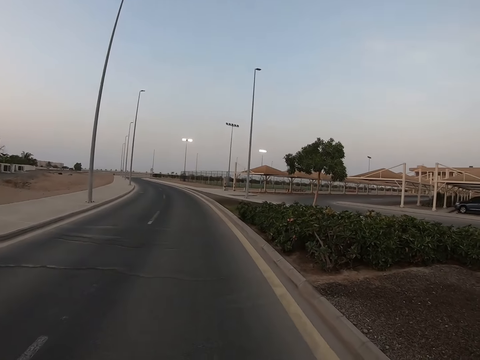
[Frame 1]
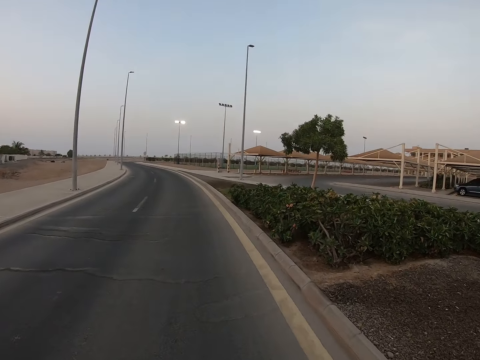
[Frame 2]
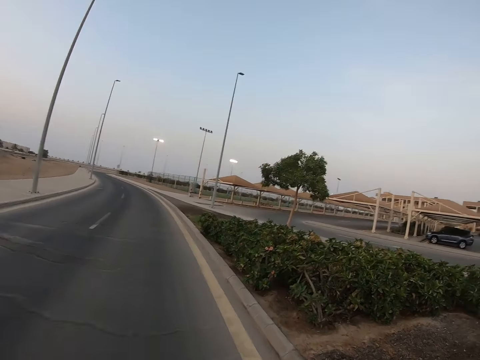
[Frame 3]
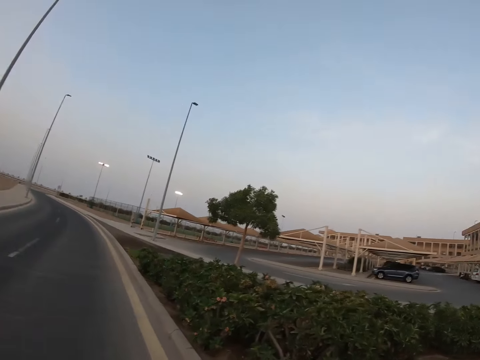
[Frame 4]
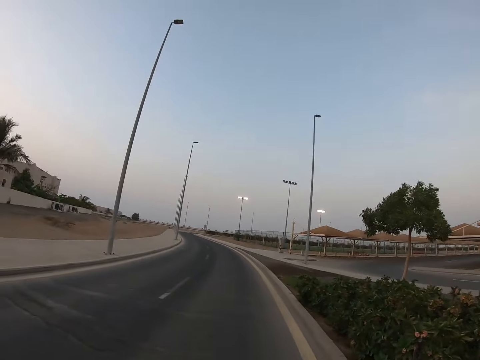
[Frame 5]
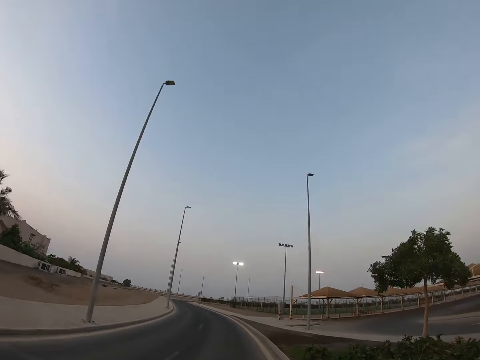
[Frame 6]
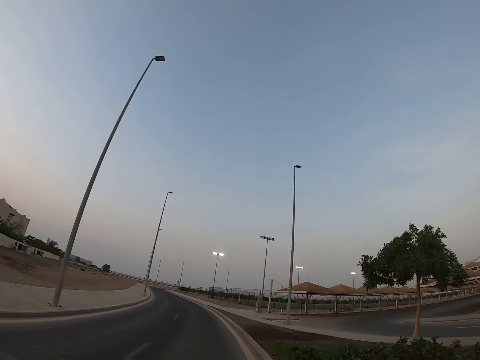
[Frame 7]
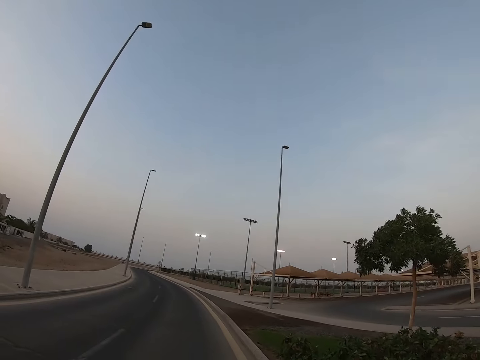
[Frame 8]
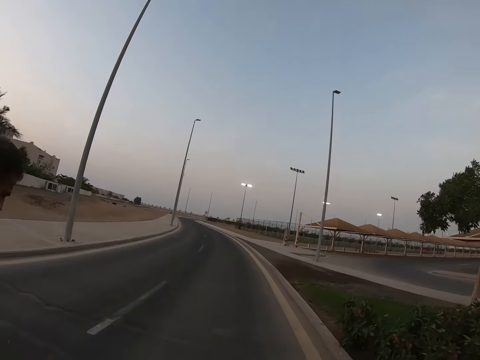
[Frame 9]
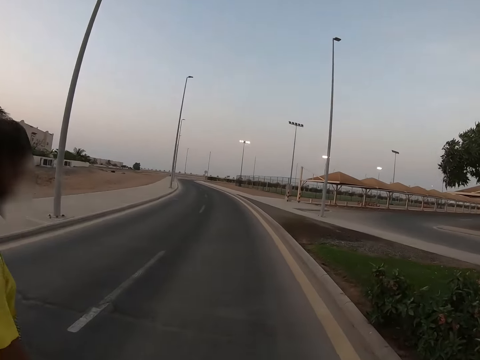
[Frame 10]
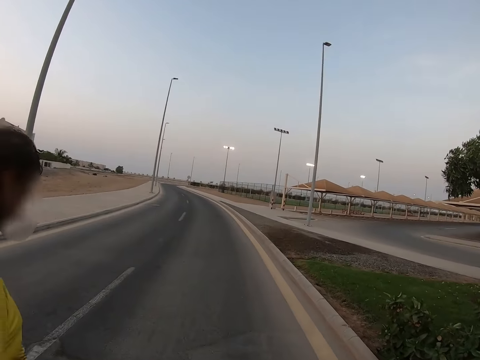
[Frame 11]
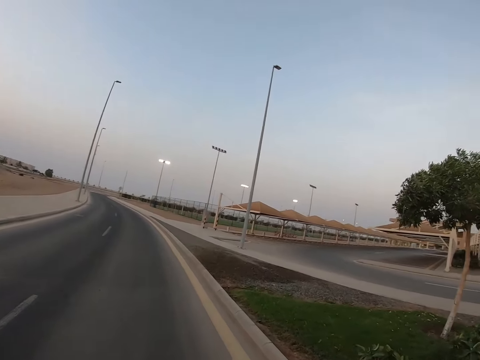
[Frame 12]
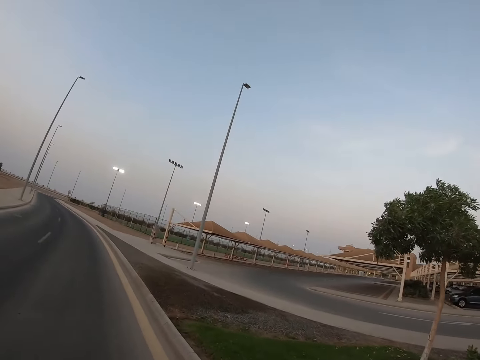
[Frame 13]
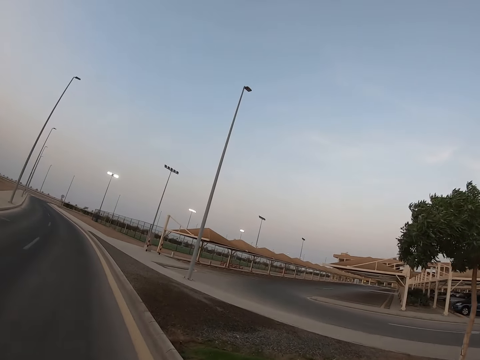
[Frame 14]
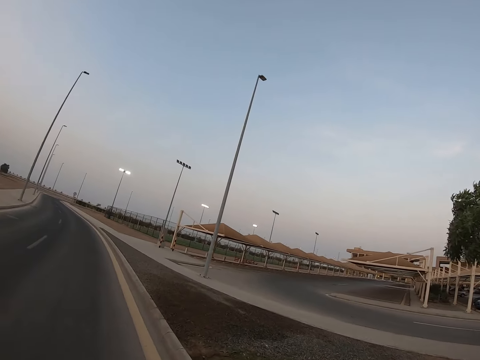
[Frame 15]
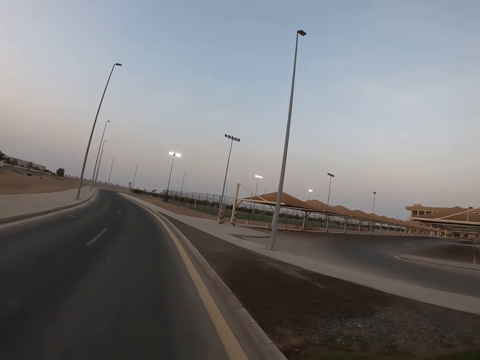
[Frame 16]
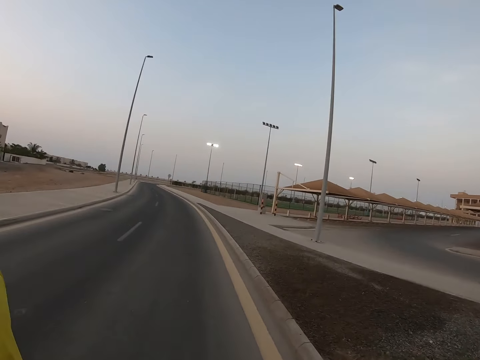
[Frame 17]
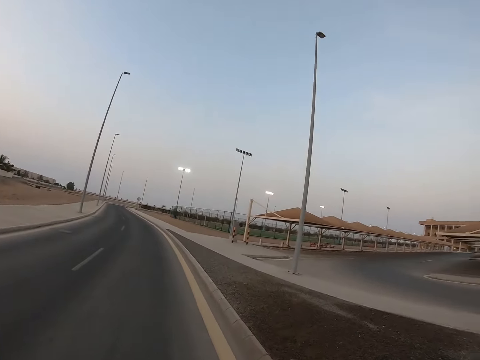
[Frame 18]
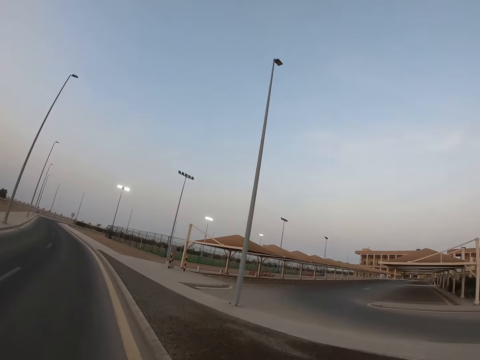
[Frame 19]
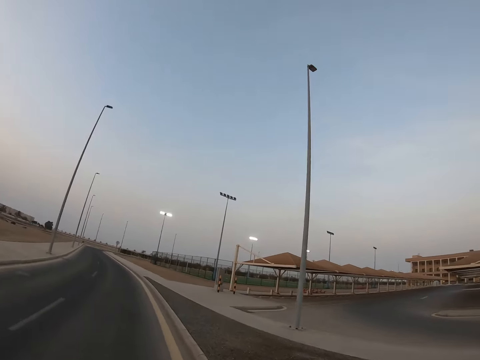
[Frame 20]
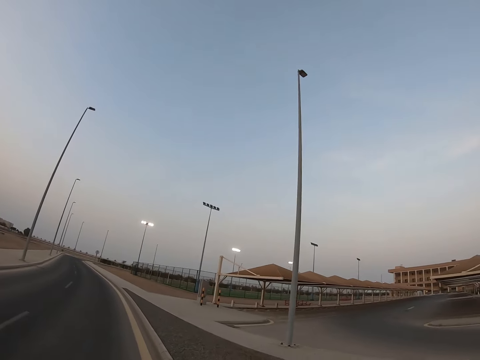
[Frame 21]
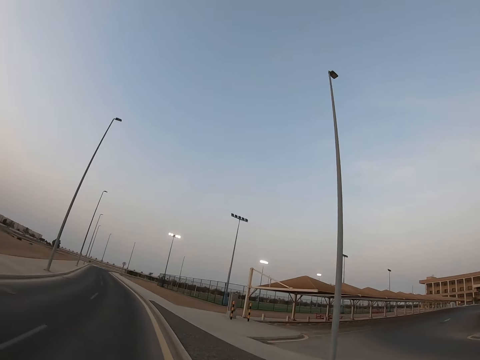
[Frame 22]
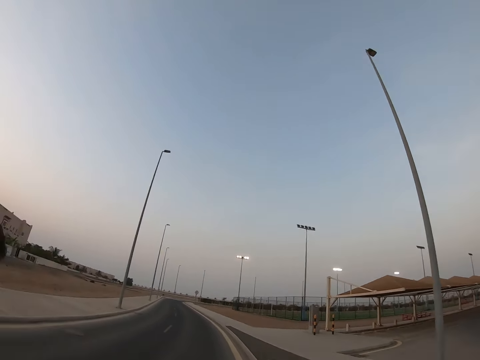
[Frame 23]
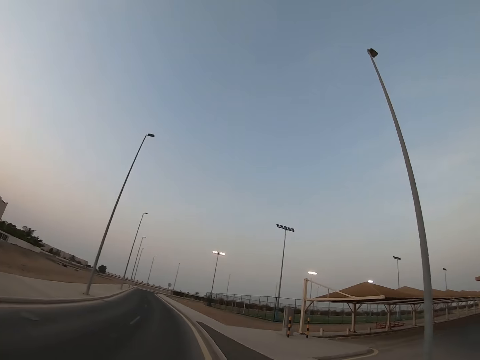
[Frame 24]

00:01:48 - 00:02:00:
The camera wearer looks on the road. They walk on the road beside a person. They look around.

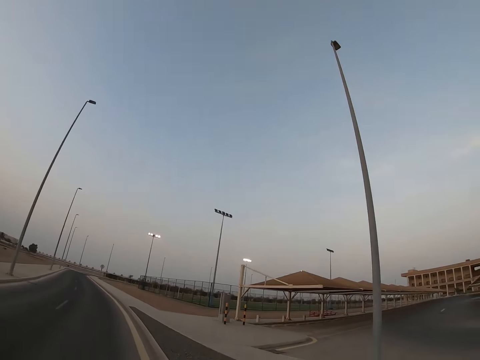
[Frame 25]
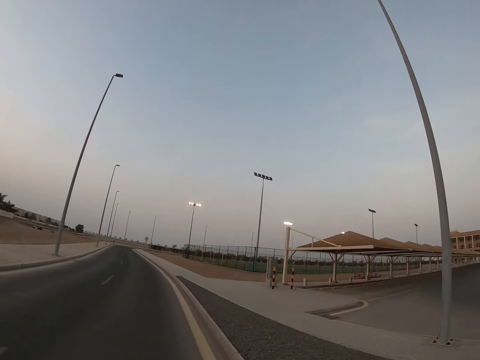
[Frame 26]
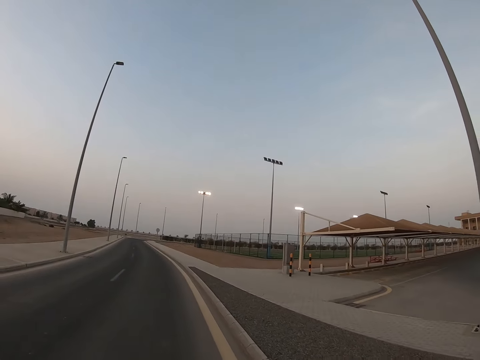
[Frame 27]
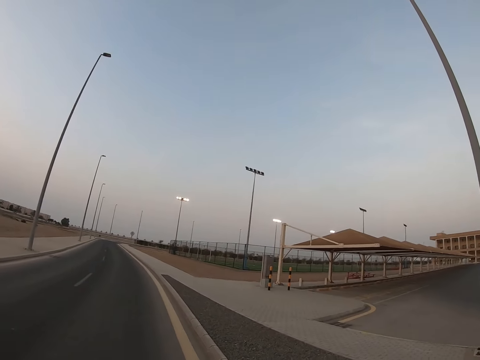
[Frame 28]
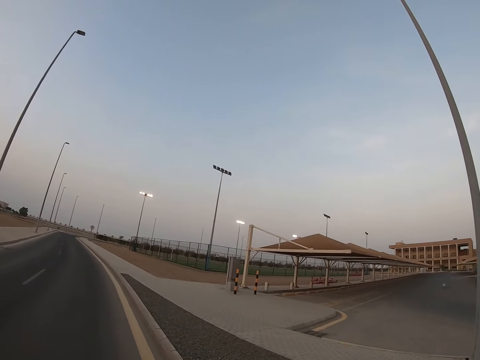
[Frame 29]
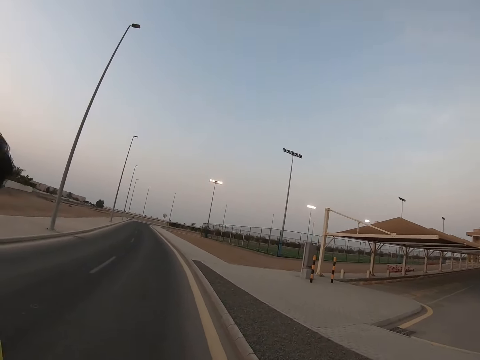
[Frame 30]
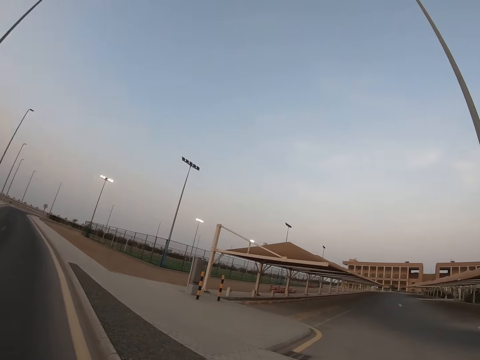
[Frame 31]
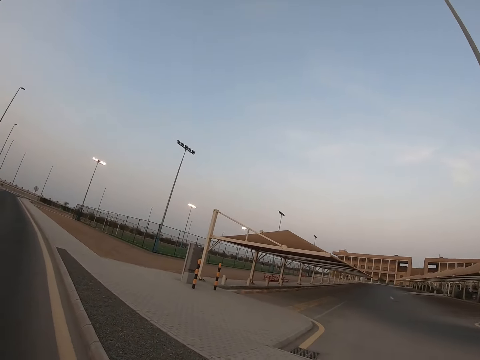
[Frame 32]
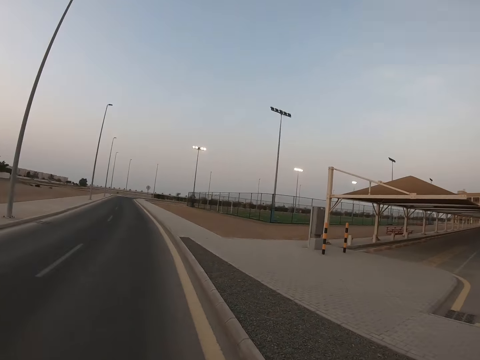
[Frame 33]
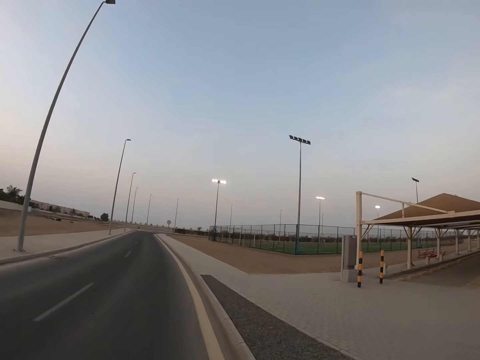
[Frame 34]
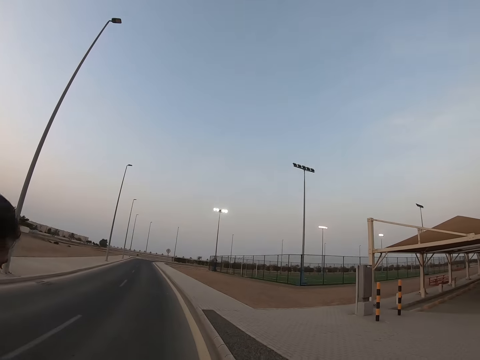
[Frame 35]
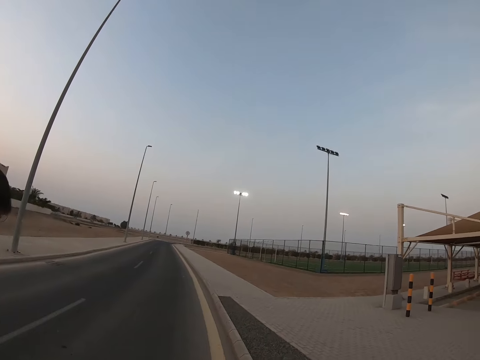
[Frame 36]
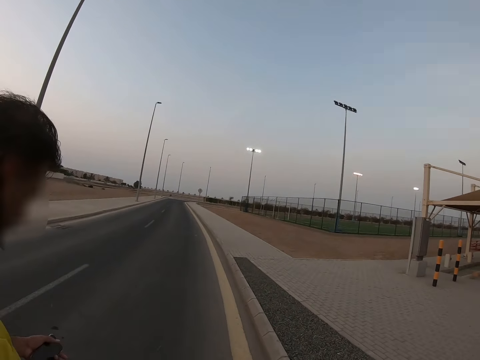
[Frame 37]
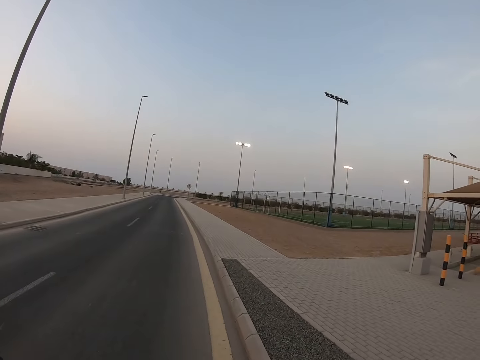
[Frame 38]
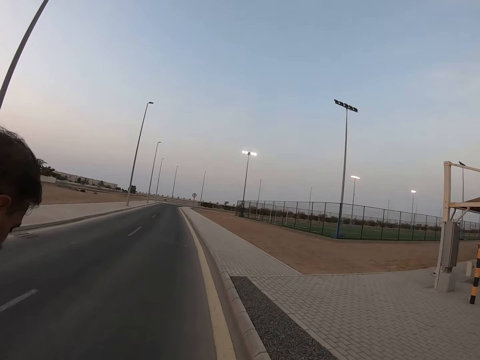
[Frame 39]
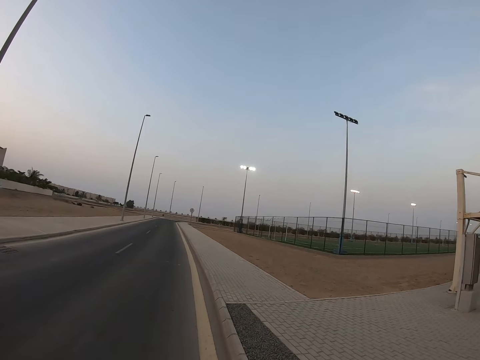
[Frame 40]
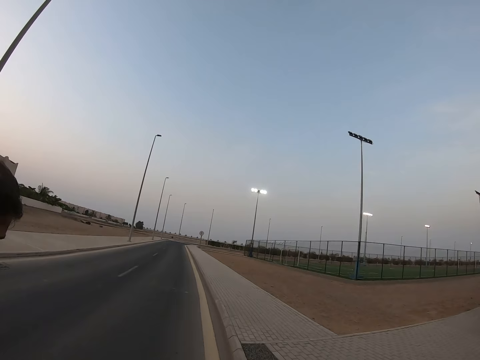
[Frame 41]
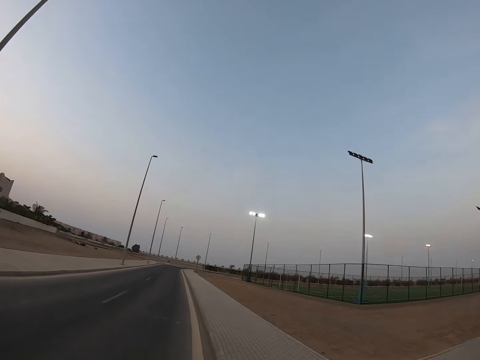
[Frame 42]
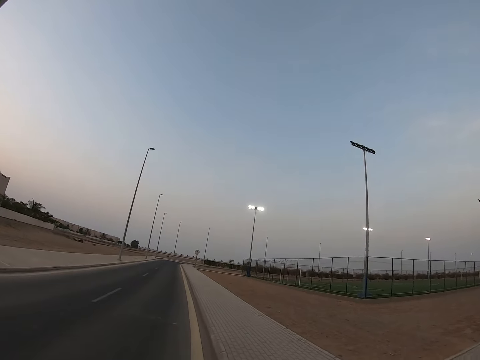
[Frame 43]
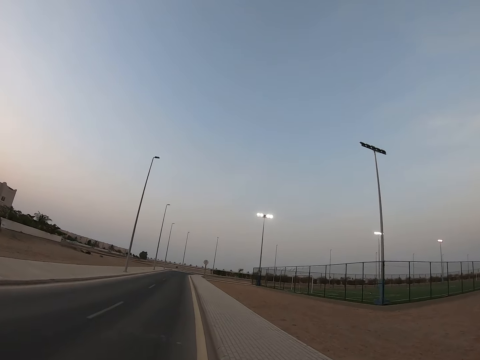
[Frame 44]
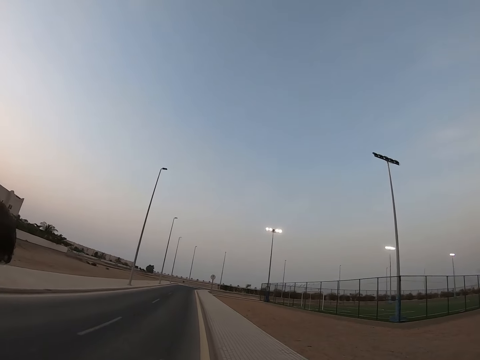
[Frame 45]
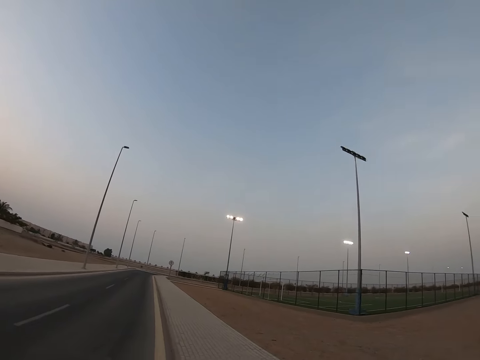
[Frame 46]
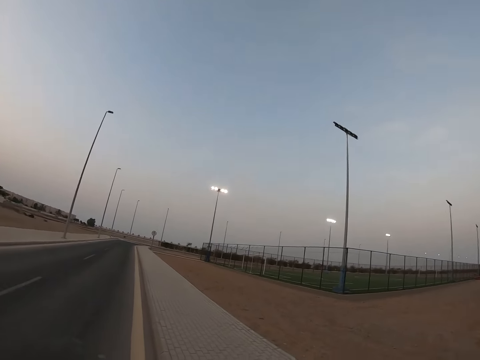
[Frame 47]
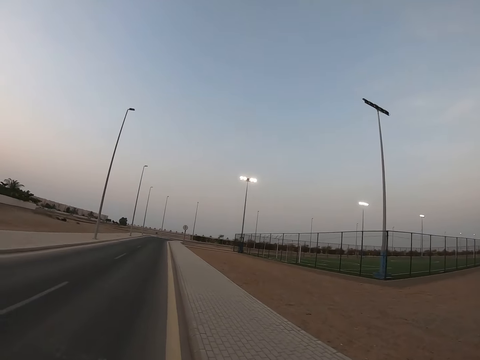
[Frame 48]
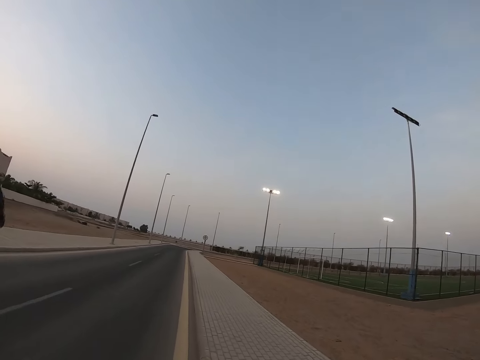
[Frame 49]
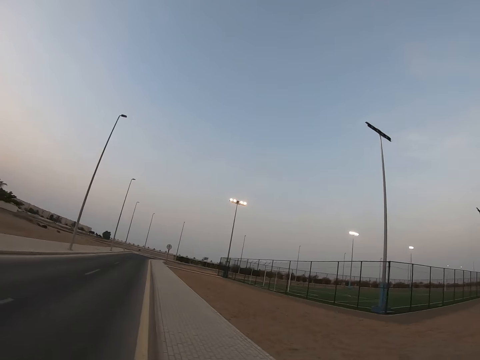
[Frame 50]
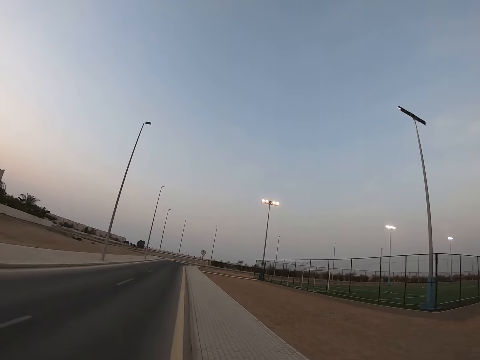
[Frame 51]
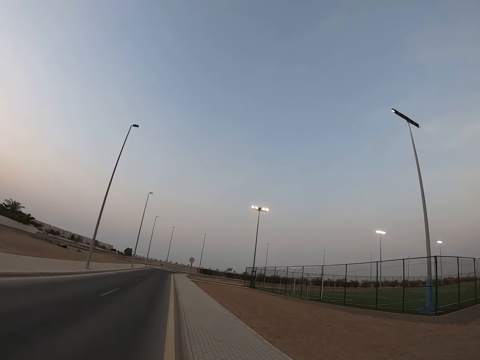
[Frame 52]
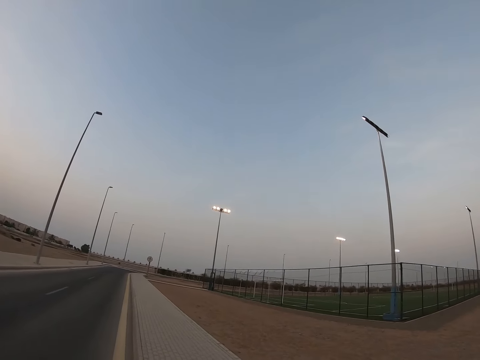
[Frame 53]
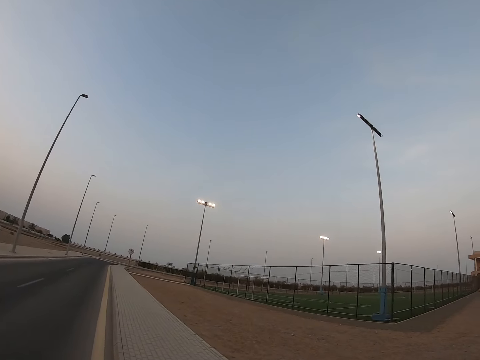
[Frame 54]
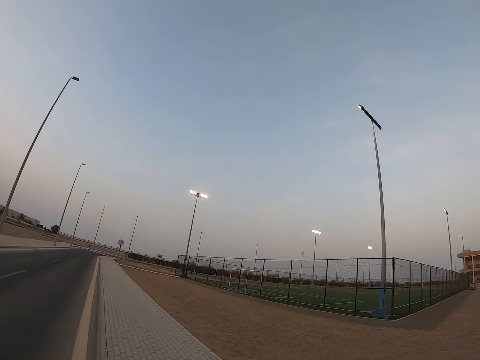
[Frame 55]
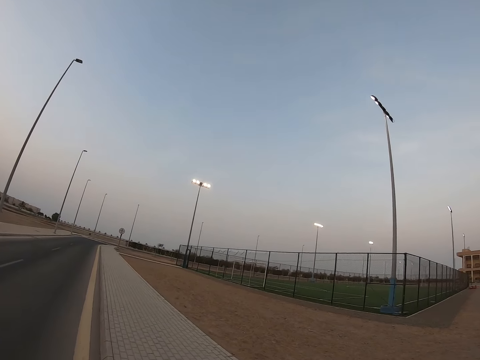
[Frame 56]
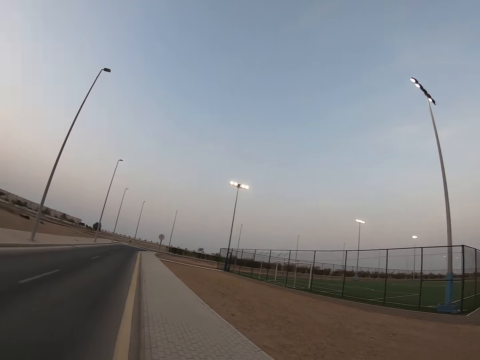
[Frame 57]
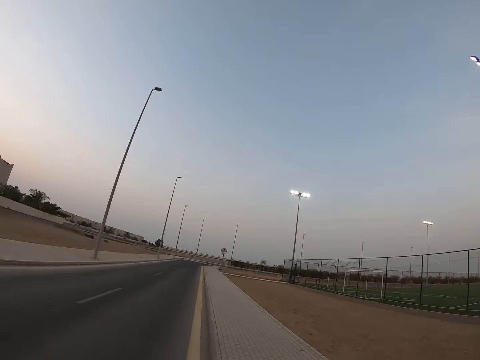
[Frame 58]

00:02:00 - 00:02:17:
The camera wearer looks to the right.
